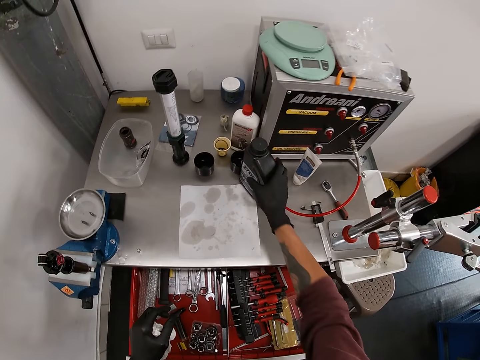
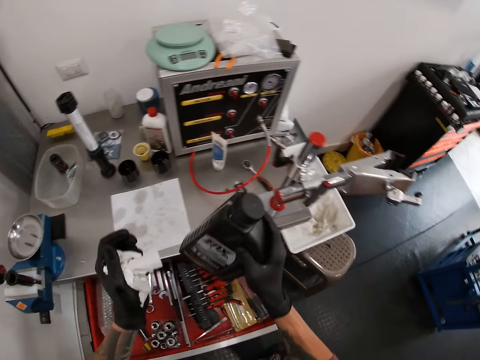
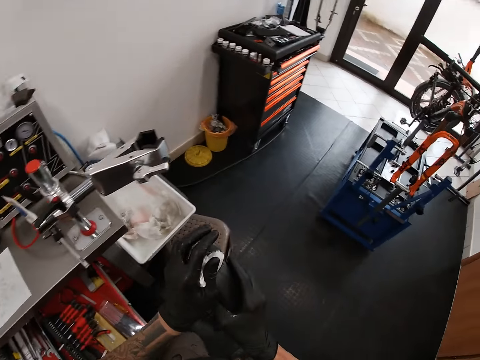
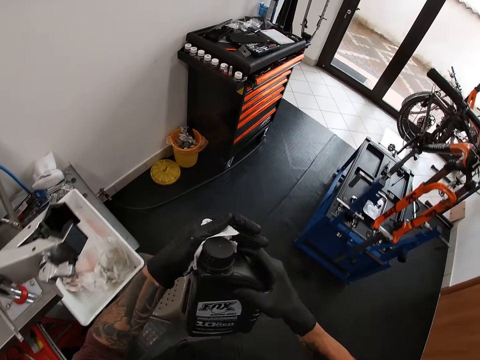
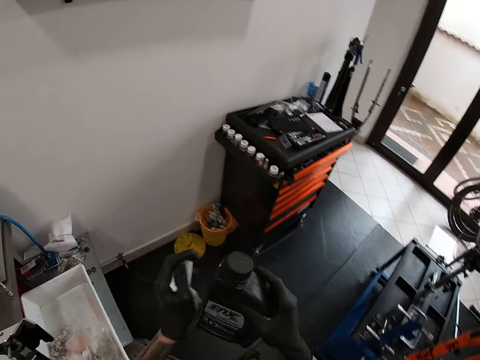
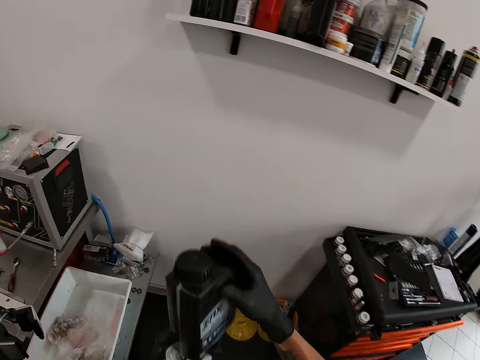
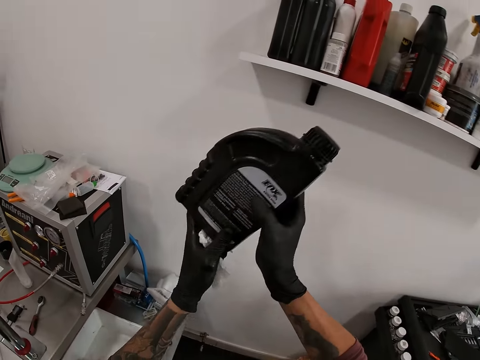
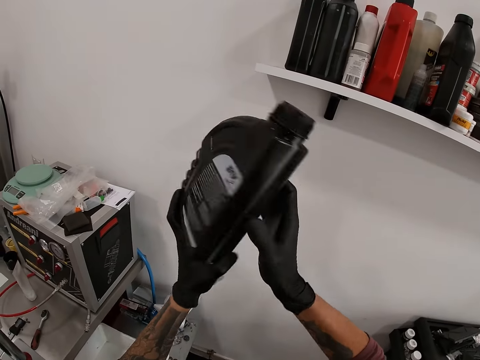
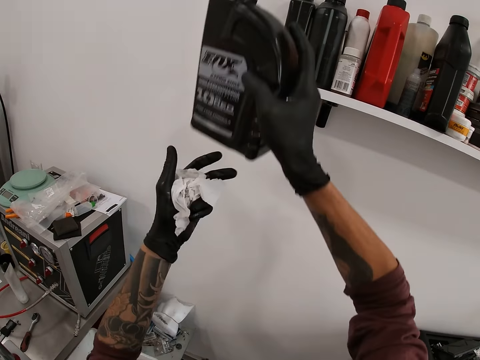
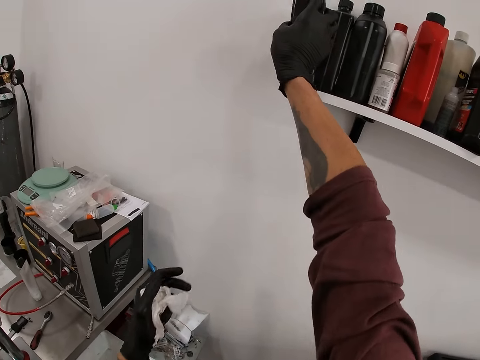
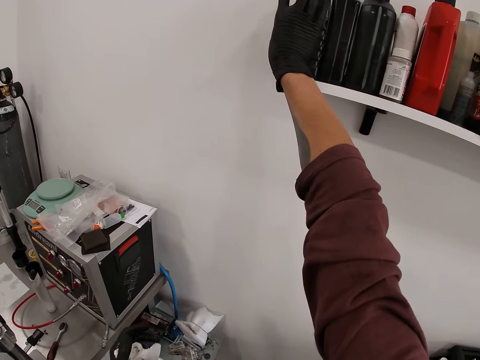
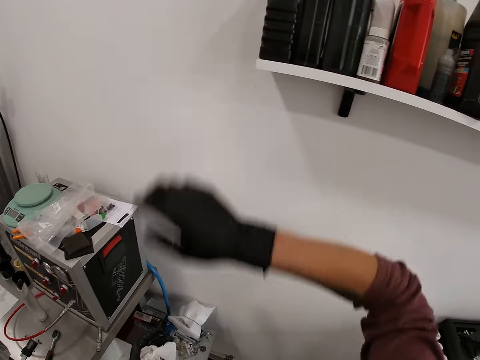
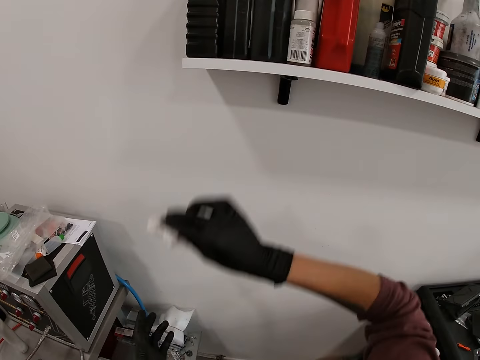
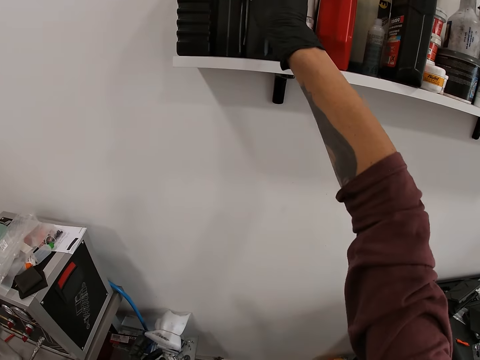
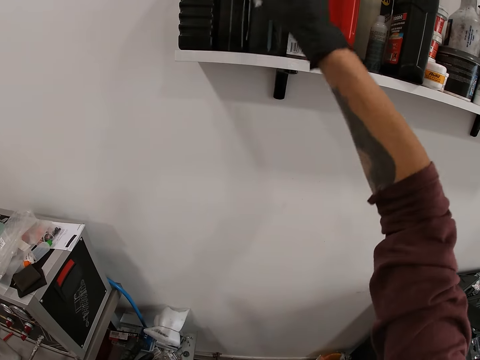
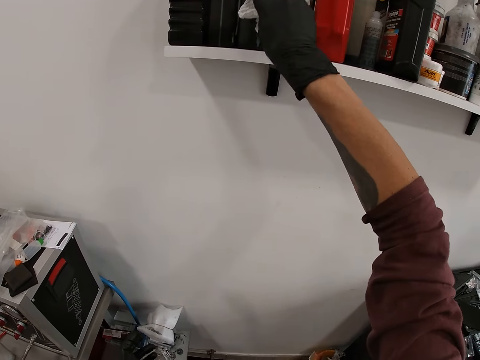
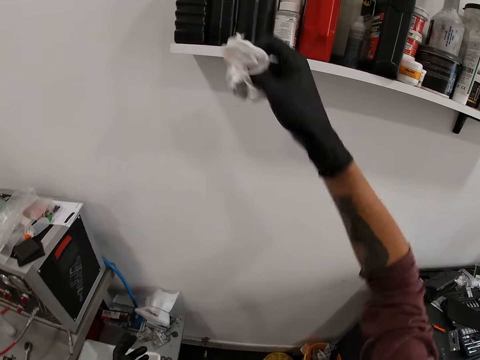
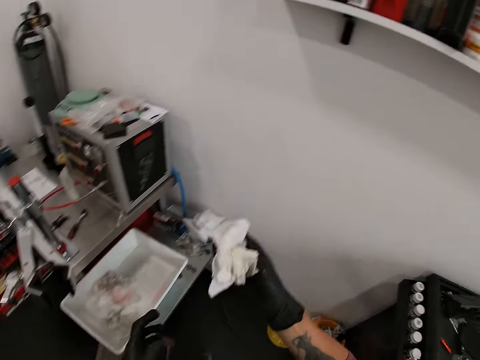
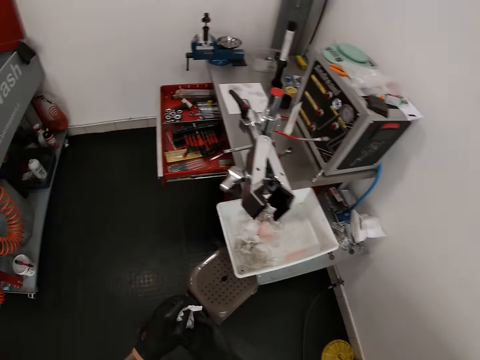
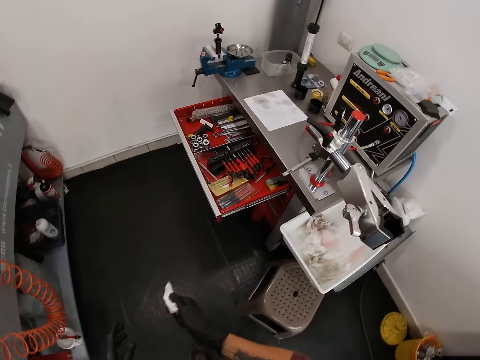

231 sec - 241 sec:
The camera wearer takes a container on the table with his right hand. He cleans the container with the nylon in his hands. He keeps the container in a shelf with his right hand. He cleans the body of the container on the shelf with the nylon in his right hand.

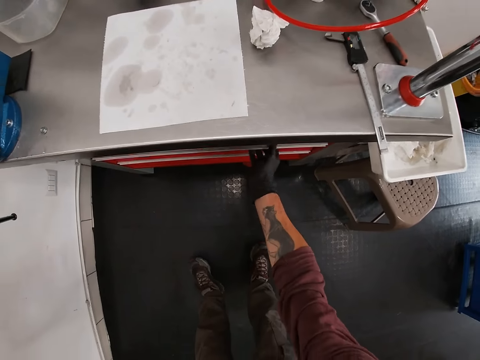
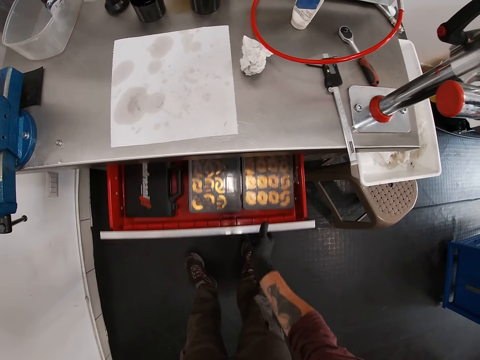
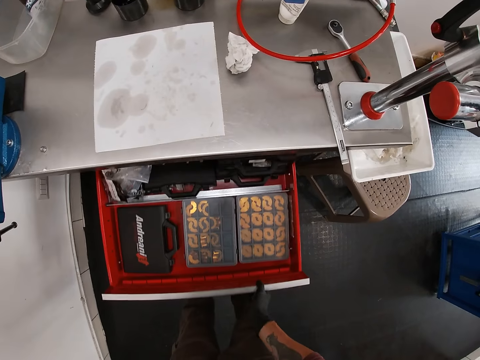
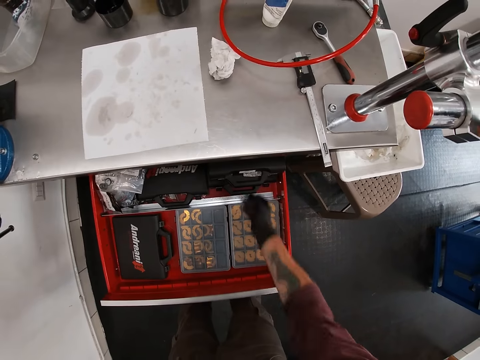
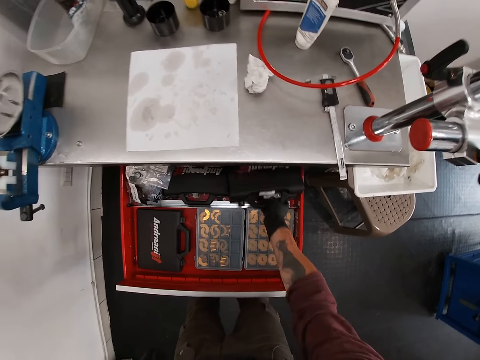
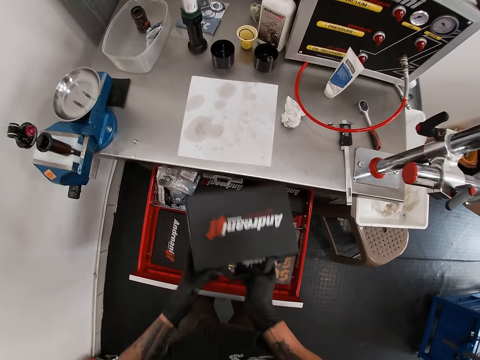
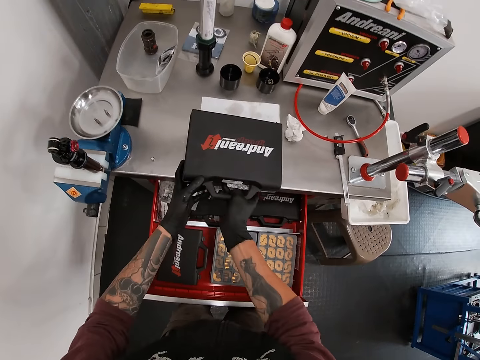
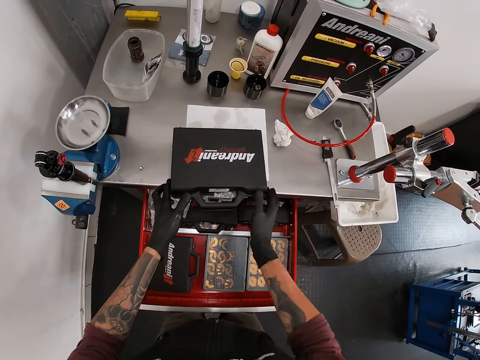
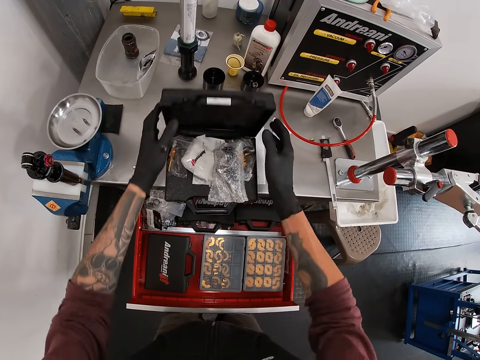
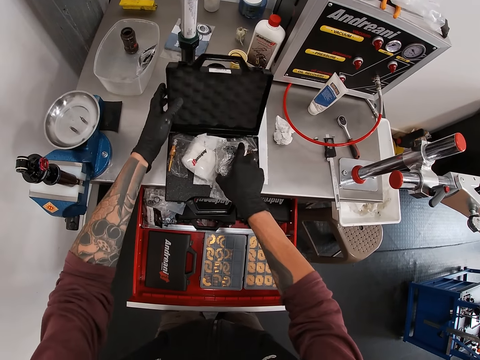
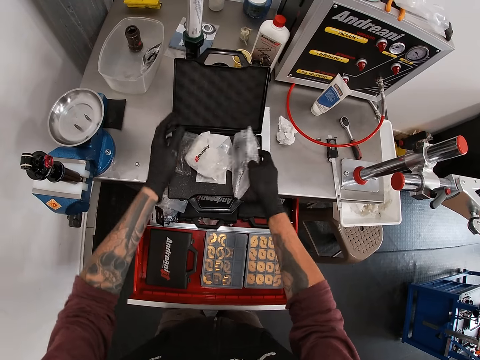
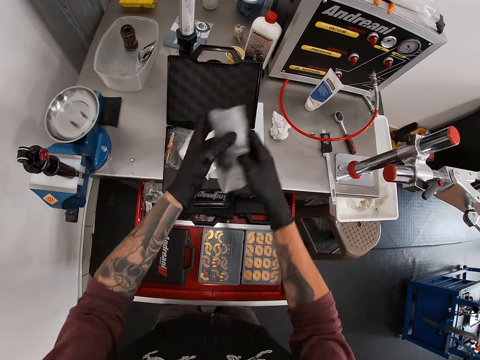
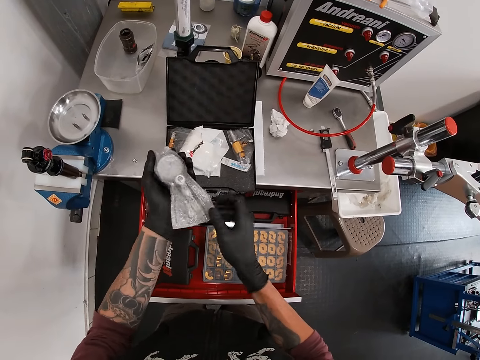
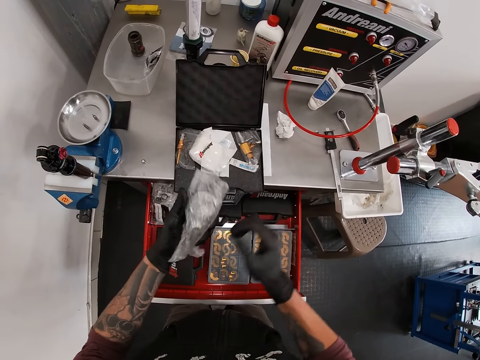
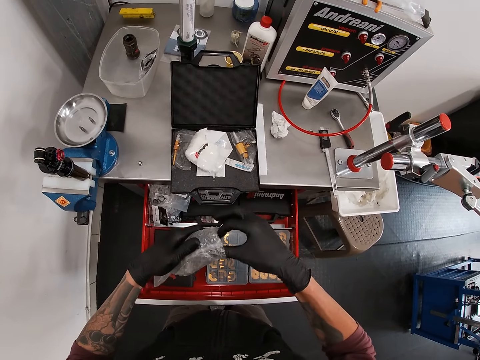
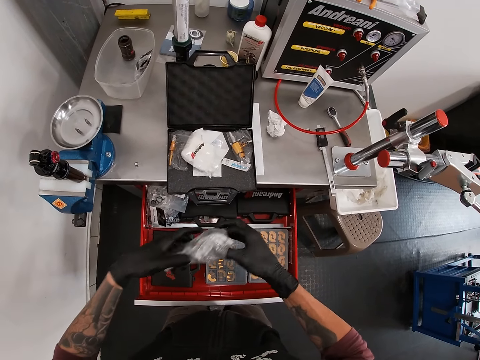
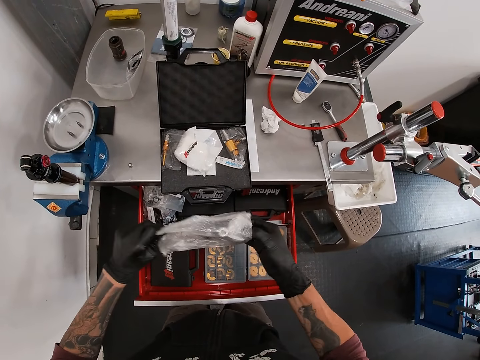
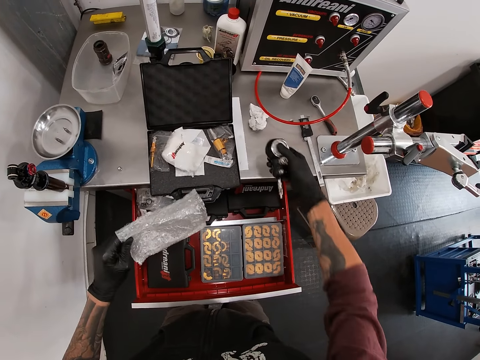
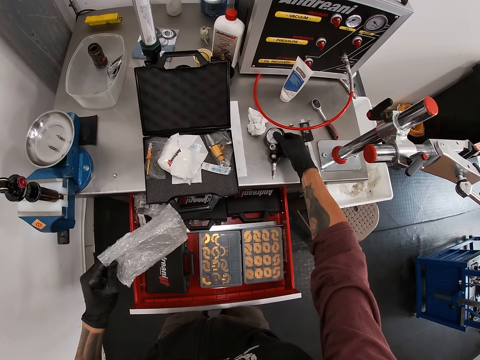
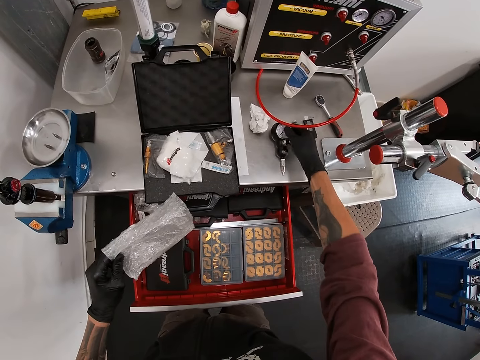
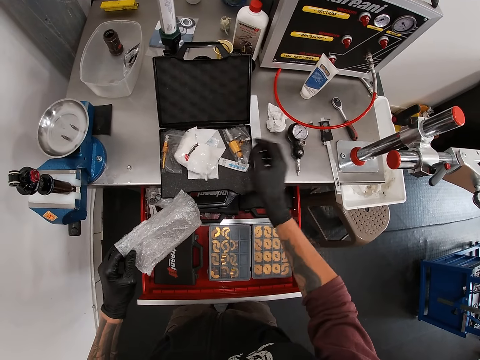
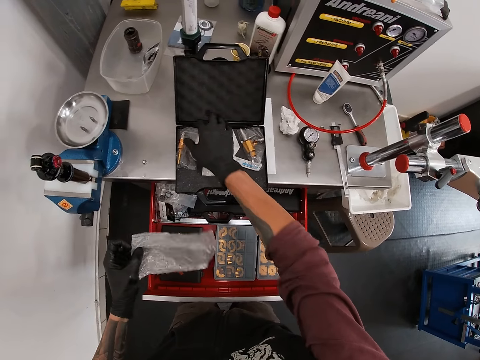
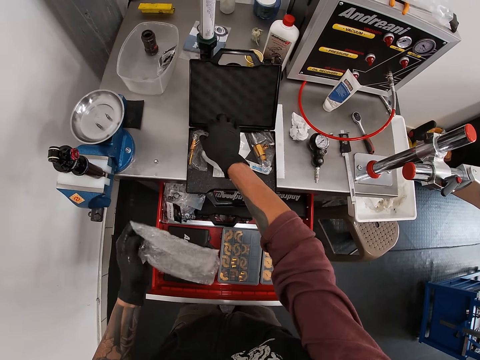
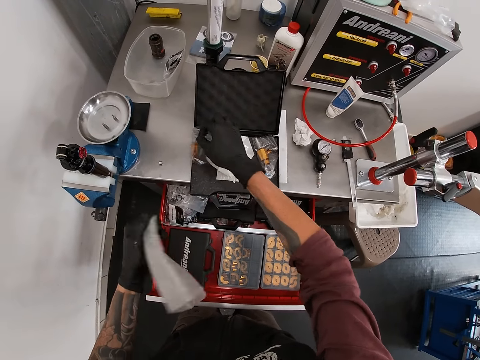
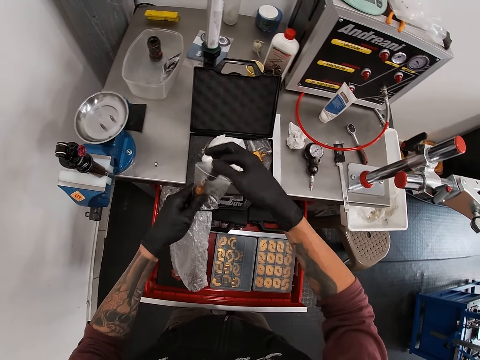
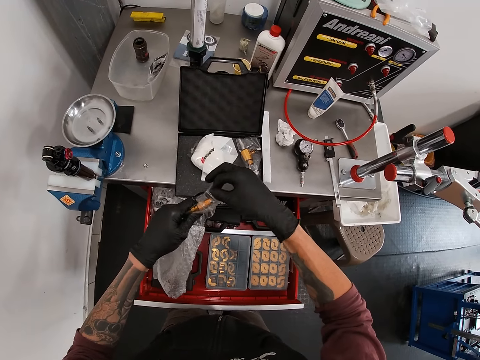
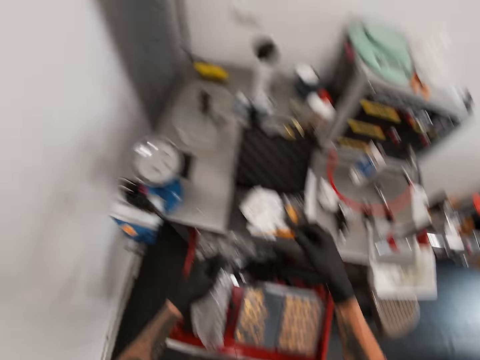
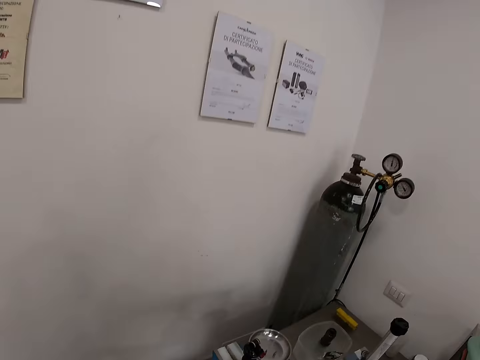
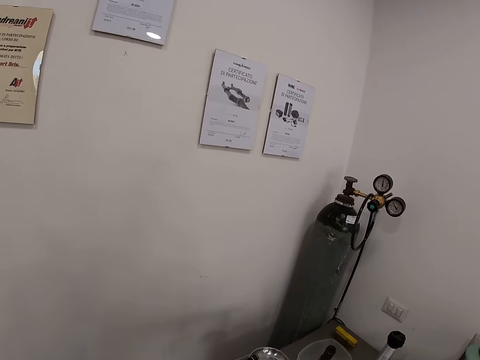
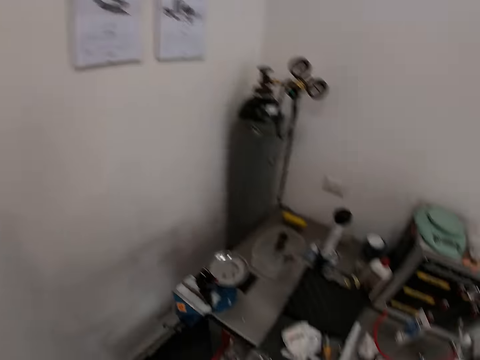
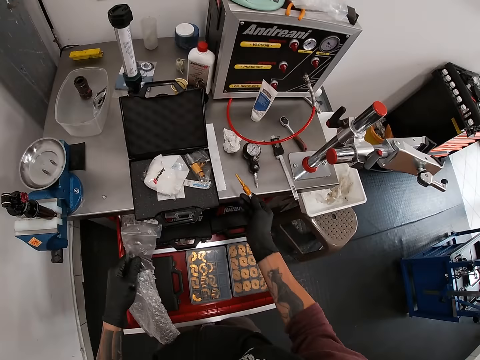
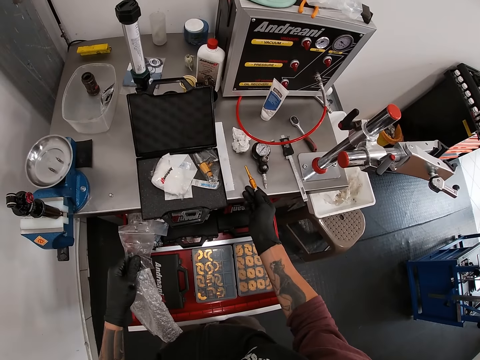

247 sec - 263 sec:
The camera wearer opens the drawer. He brings out a tool box from the drawer with his right hand. He drops the box on the table with his hands. He opens the box with his hands. He picks a bag from the box with his right hand. He collects the bag with his left hand. He removes a meter from the bag with his right hand. He places the meter on the table with his right hand. He takes out the bag from the box with his right hand. He holds the bag with his left hand. He takes something inside the pack. He holds a jack in his right hand.
